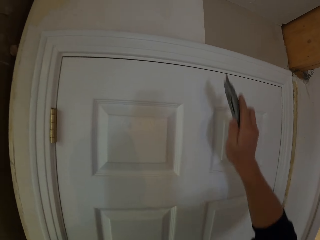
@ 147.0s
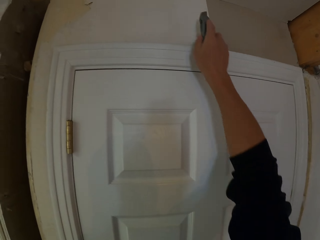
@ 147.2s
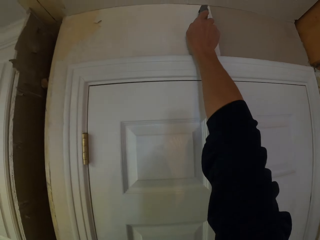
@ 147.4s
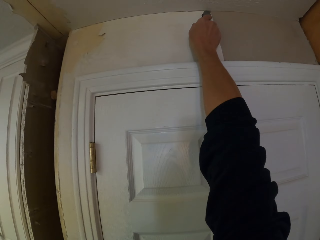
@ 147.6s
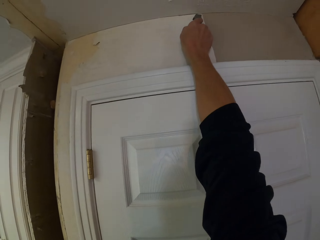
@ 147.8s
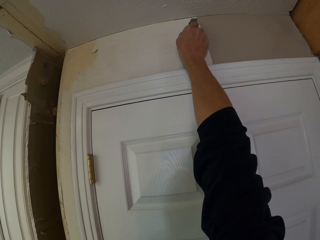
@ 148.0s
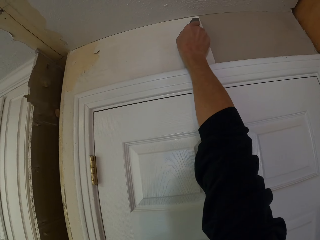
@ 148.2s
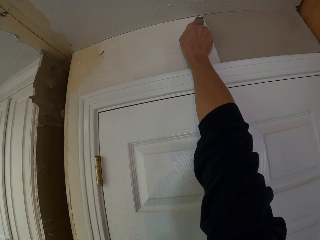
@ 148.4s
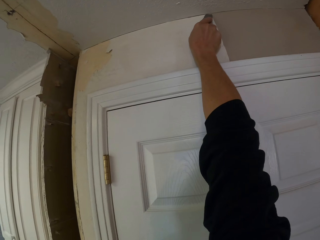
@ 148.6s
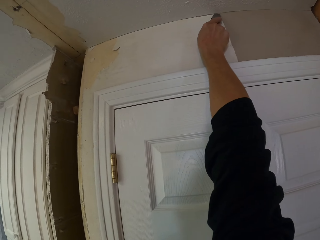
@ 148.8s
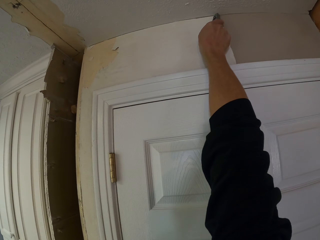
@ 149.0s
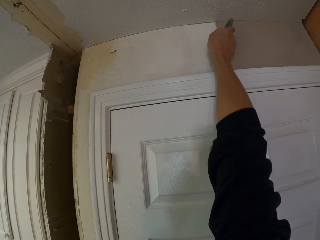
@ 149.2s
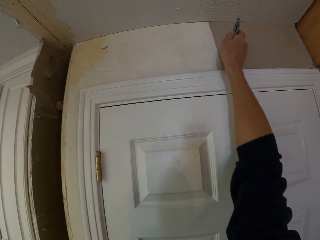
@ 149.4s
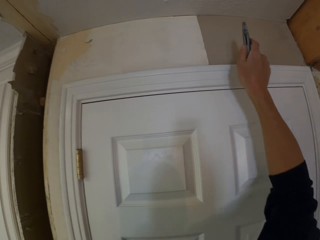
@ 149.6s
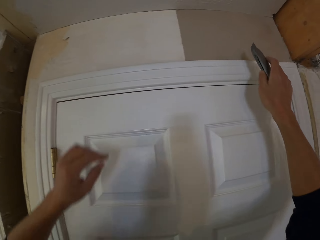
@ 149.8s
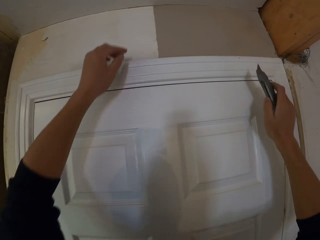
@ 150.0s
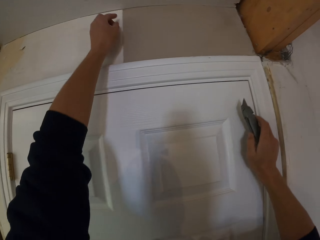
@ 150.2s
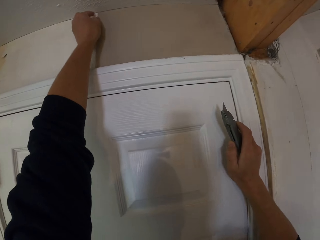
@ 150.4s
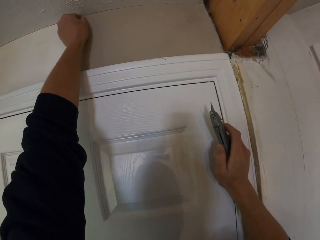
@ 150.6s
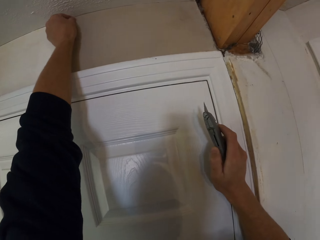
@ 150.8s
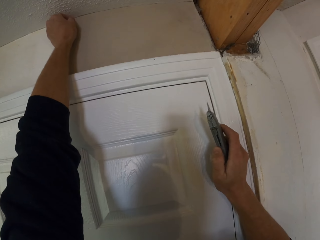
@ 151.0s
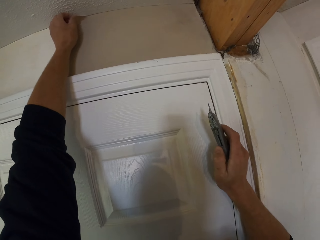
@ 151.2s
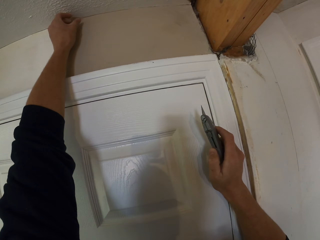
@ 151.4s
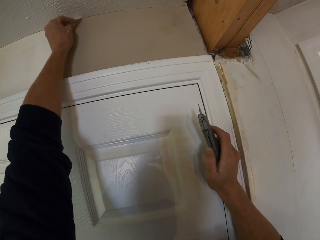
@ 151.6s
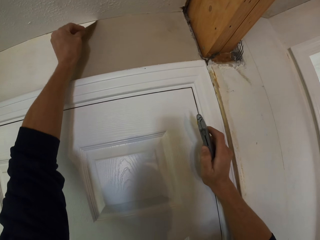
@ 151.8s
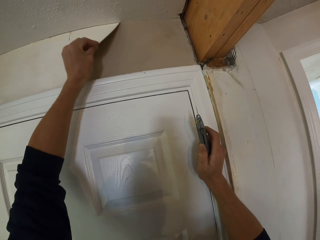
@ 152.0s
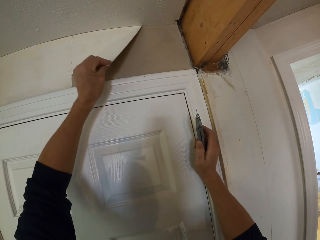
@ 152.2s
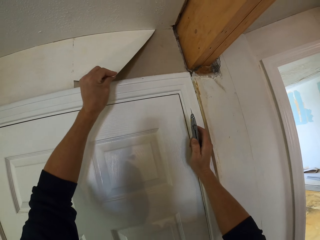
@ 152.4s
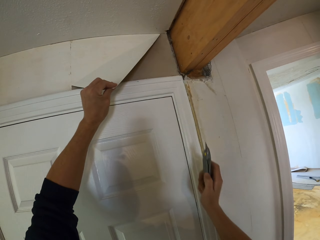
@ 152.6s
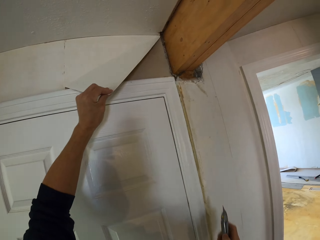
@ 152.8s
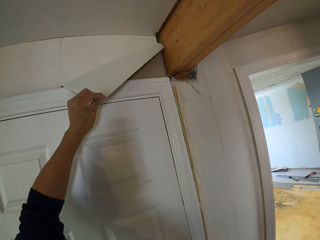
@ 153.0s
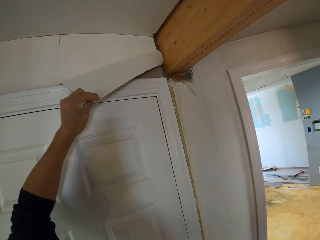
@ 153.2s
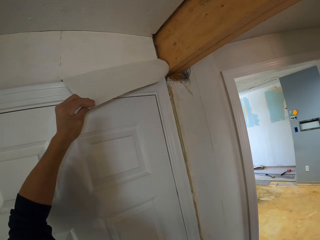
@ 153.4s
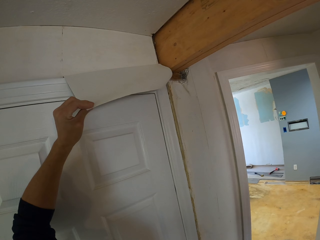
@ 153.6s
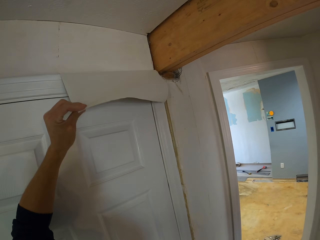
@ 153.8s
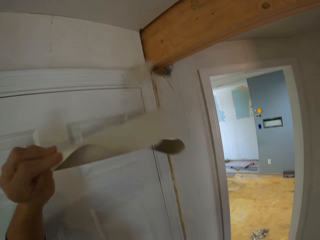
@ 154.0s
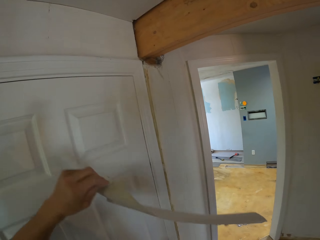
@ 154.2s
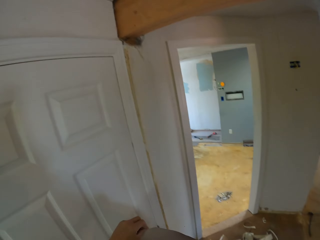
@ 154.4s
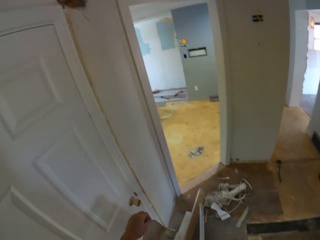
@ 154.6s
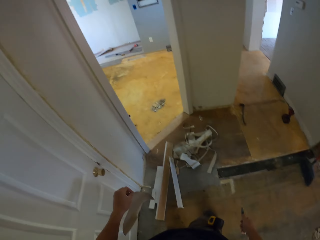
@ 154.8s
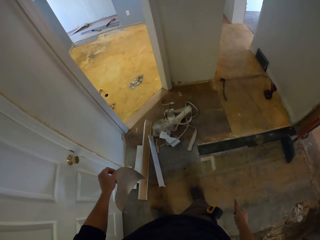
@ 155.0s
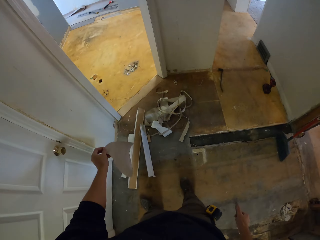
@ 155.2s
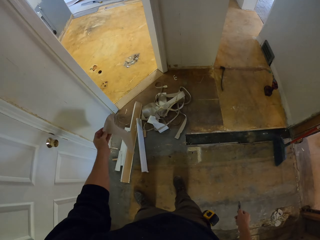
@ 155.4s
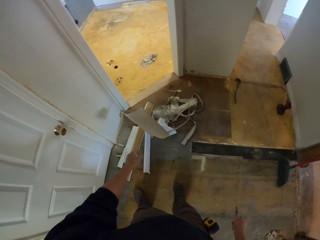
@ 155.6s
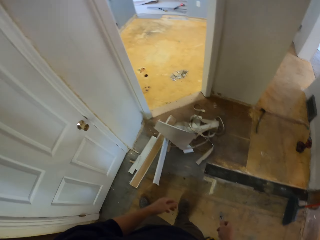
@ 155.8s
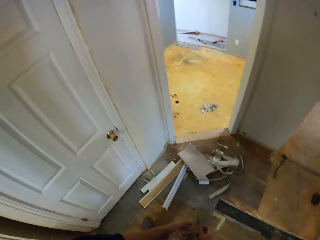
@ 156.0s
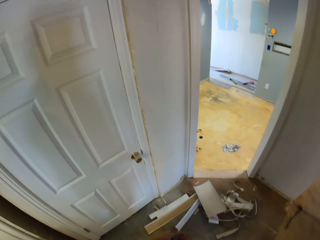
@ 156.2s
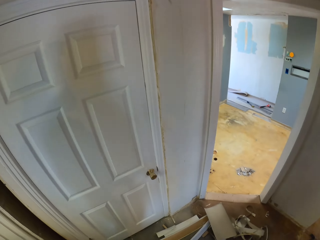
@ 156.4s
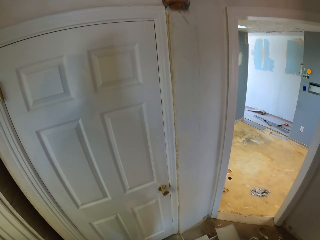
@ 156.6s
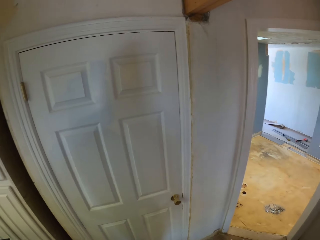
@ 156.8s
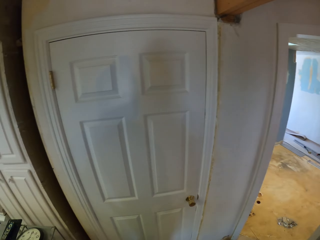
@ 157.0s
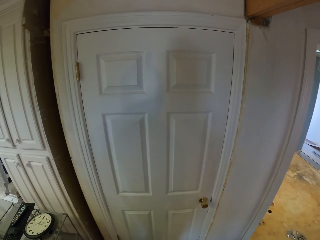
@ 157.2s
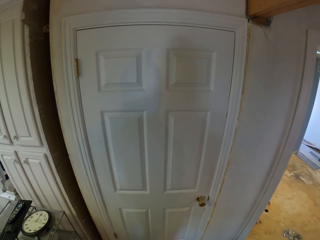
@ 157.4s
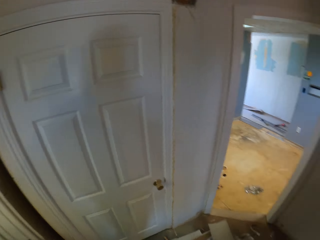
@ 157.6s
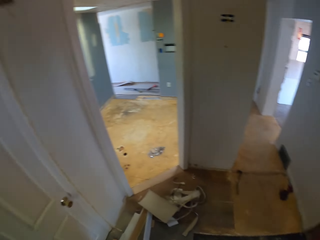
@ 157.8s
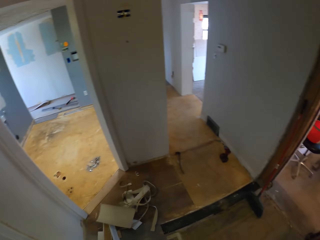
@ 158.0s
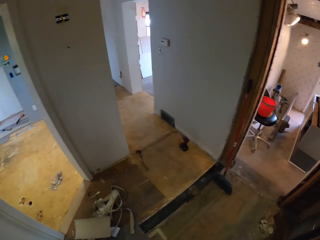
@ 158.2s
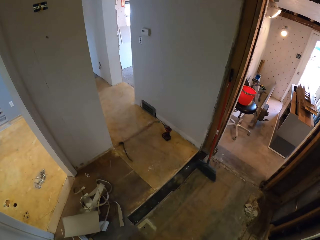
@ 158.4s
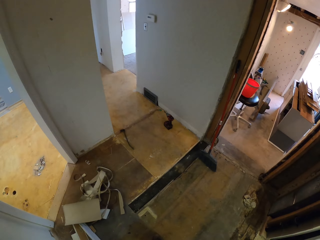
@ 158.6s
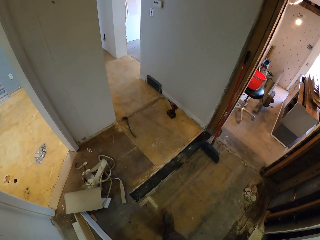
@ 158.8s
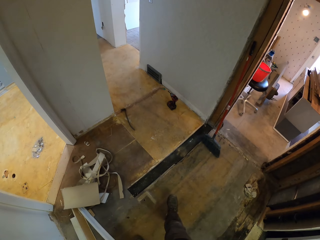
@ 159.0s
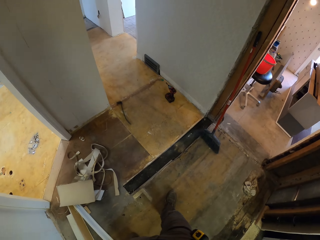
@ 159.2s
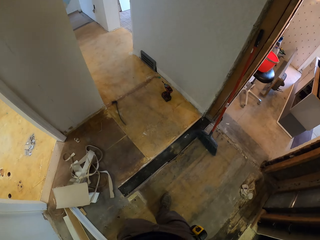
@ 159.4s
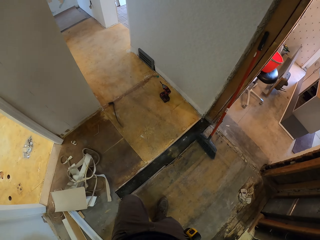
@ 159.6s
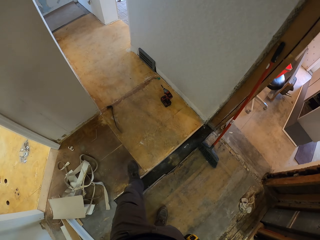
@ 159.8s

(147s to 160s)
The camera wearer lifts his hand. He cuts the wallpaper with a pocket knife. He peels the wallpaper. He throws down the wallpaper pieces. He looks around the room.

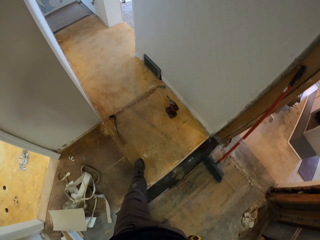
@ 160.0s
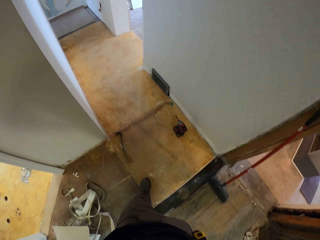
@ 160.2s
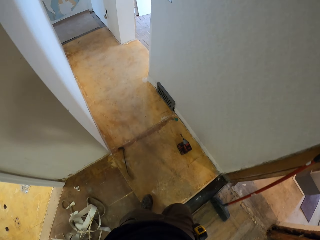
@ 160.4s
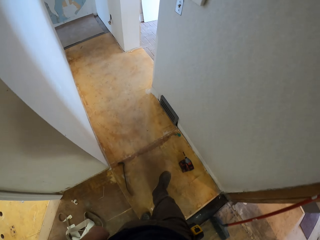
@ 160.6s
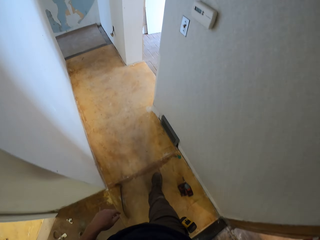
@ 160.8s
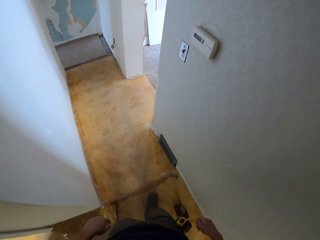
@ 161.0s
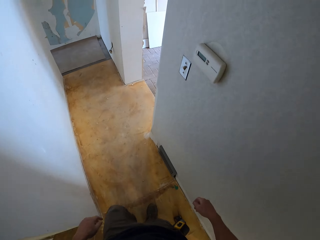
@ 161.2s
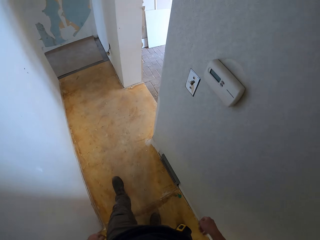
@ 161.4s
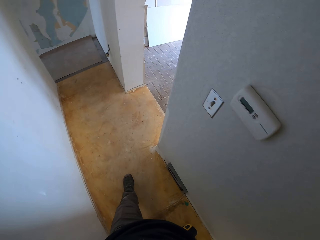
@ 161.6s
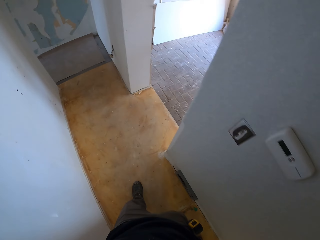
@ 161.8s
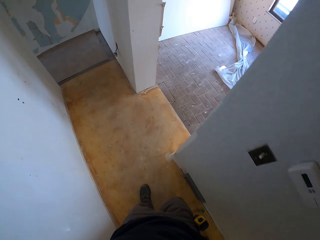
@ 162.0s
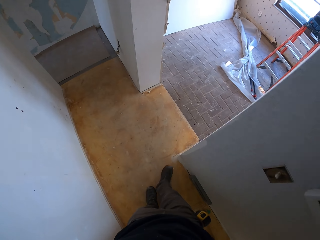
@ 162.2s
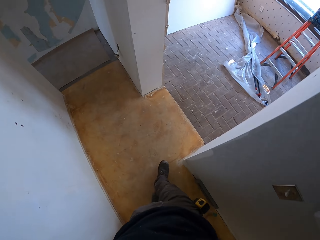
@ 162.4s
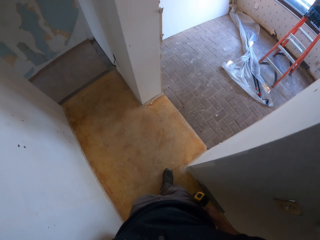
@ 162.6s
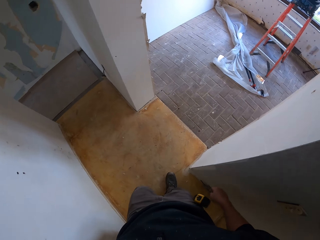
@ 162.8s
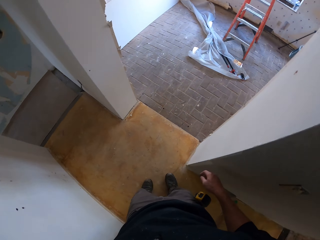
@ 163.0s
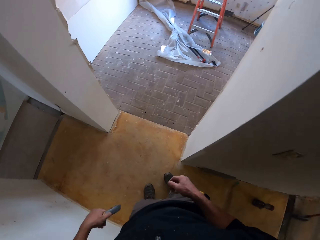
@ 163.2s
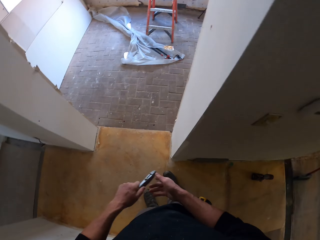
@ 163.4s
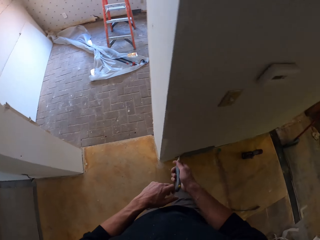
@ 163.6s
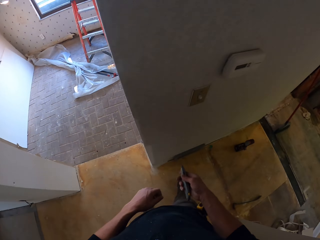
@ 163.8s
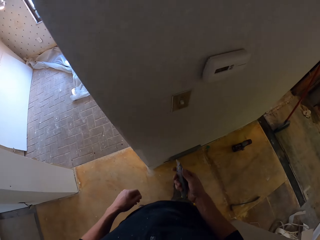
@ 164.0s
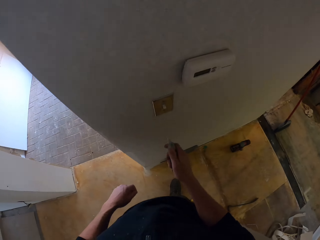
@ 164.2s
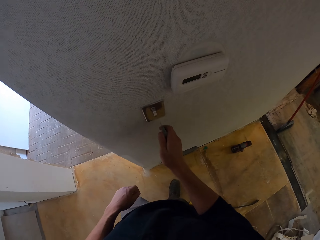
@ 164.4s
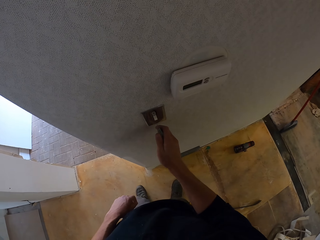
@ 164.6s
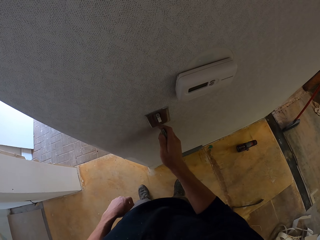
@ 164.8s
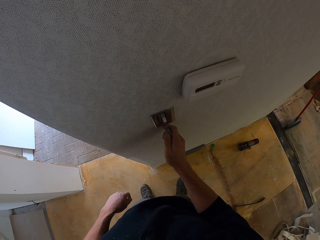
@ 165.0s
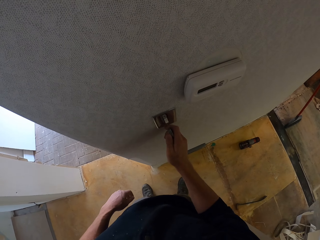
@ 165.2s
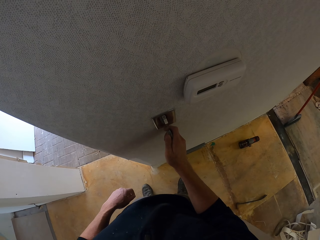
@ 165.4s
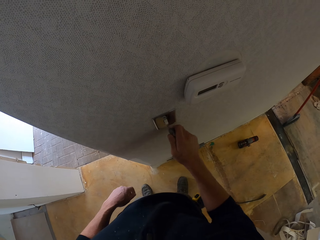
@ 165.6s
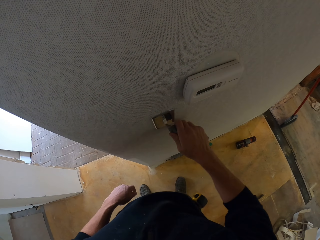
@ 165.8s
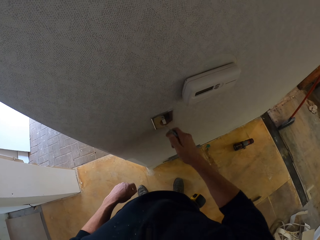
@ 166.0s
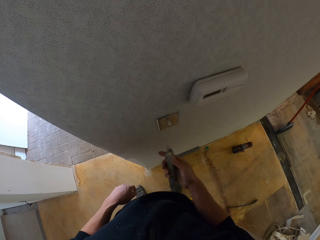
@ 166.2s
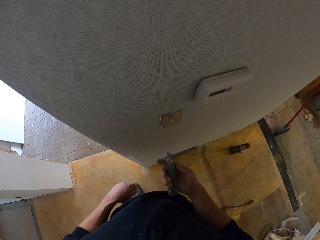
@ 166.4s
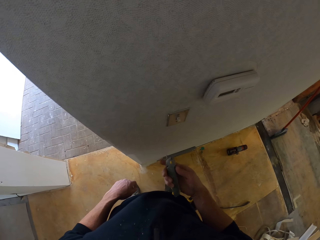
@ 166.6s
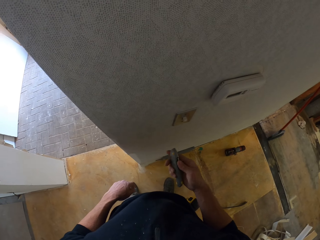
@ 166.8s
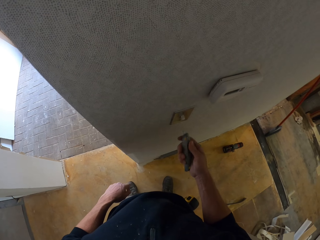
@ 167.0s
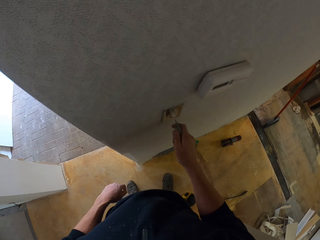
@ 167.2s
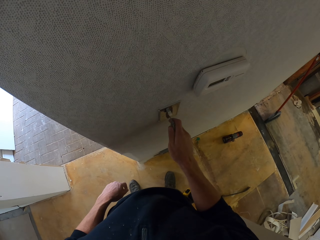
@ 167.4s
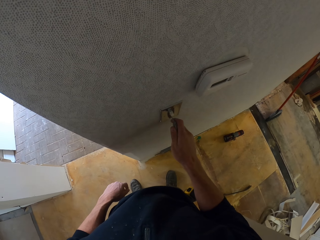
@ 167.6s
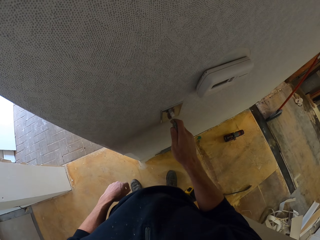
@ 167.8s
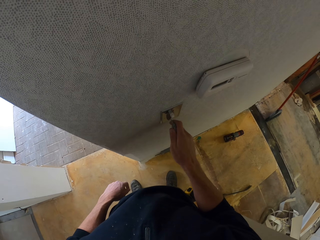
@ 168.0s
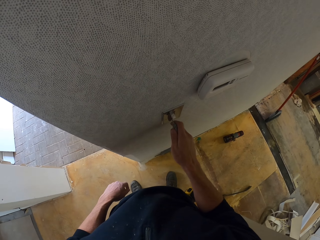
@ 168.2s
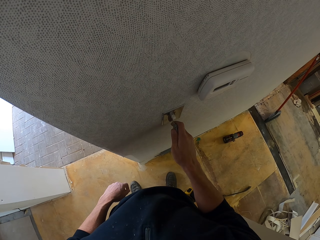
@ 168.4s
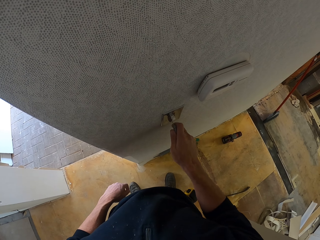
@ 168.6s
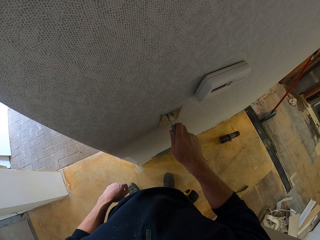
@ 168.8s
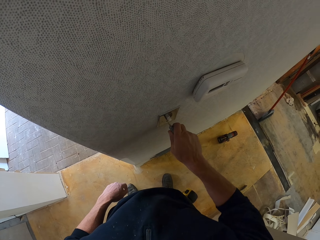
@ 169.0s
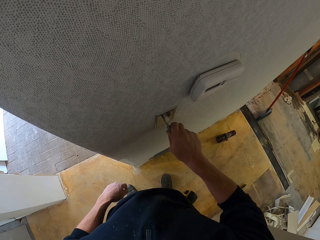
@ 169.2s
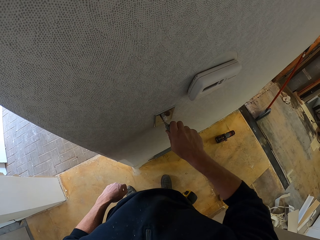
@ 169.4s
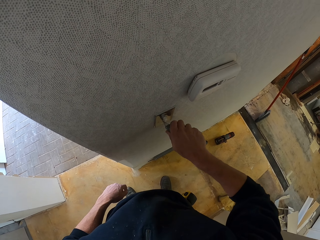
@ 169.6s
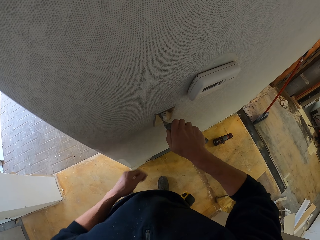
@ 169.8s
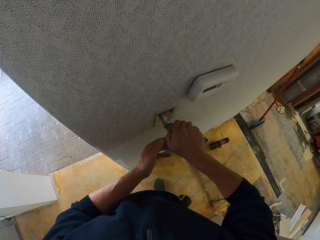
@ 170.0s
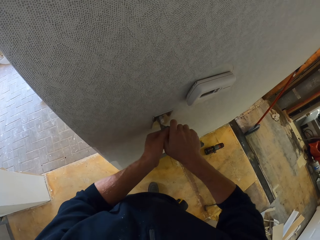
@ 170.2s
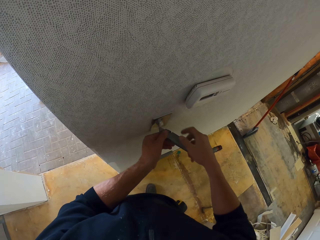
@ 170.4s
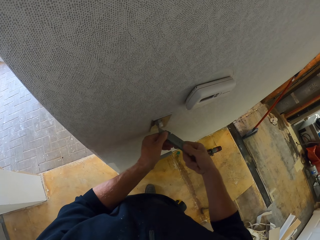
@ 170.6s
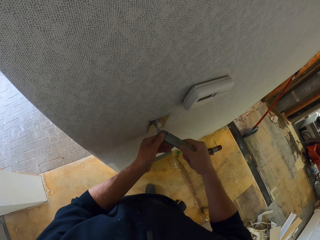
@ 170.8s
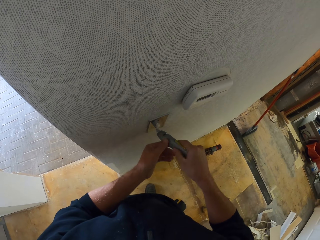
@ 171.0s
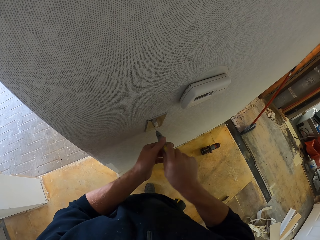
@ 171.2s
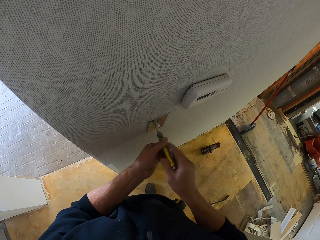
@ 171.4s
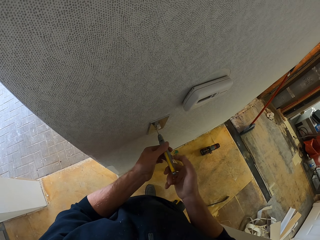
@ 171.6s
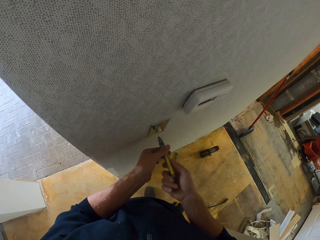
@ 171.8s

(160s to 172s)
The camera wearer walks away from the wall. They walk along the corridor. They hold the utility knife or pocket knife with the other hand. They open the socket screw with the pocket knife. They insert the utility knife at the edges of the switch. They move their hand. They open the socket screw with the pocket knife.
